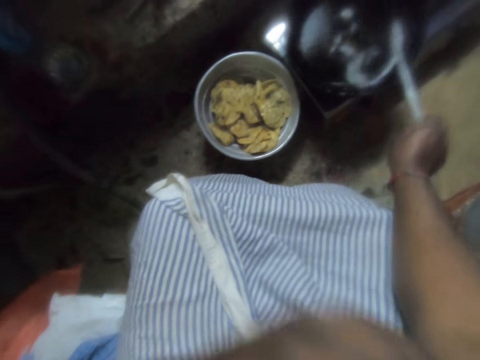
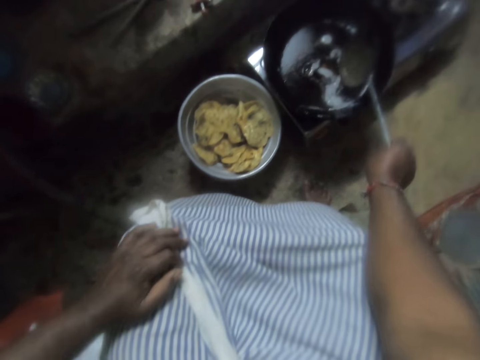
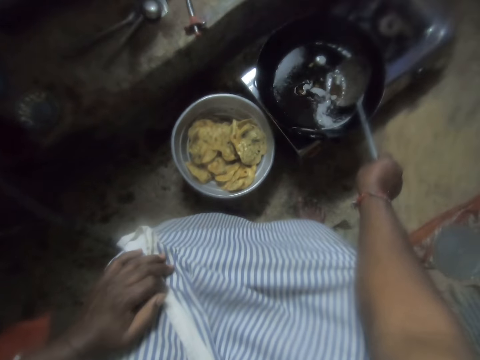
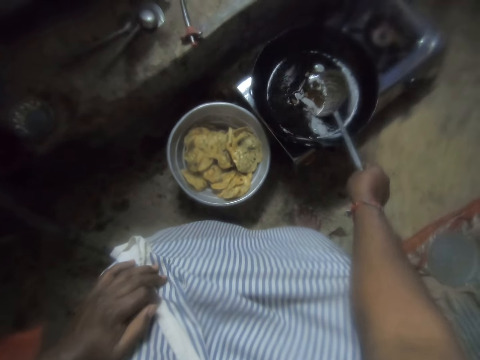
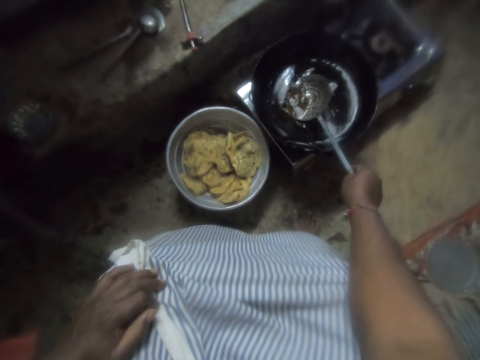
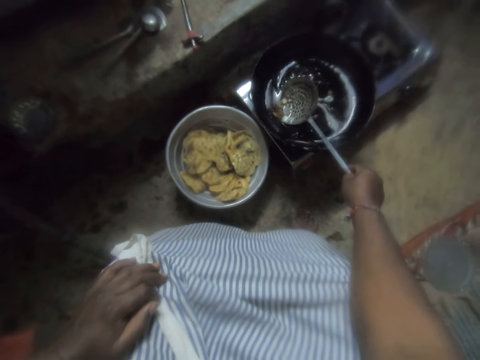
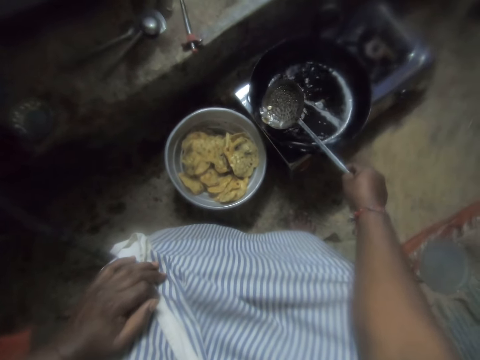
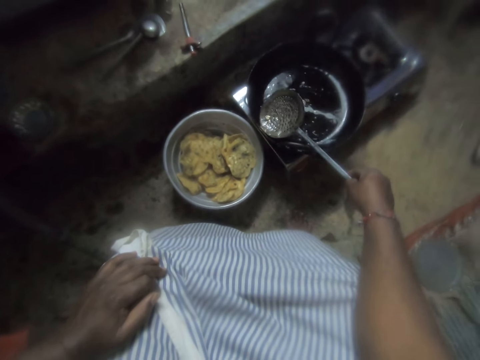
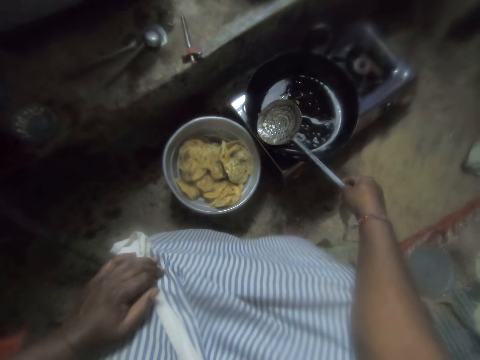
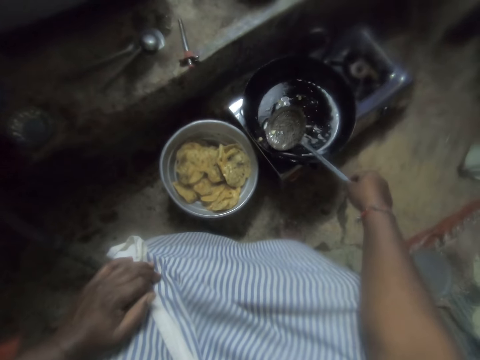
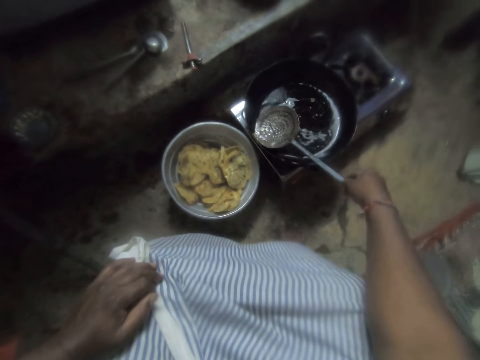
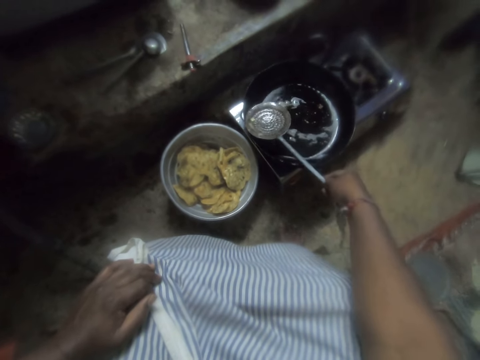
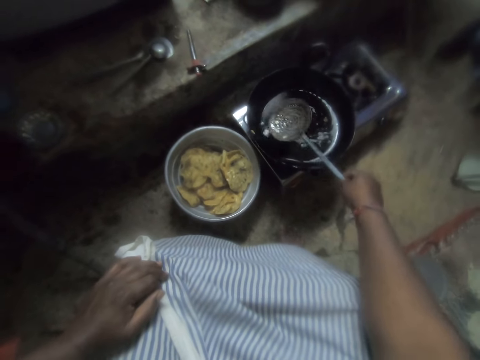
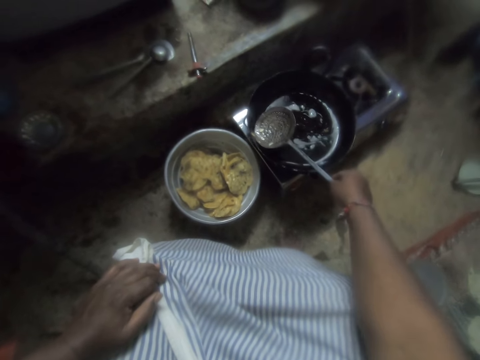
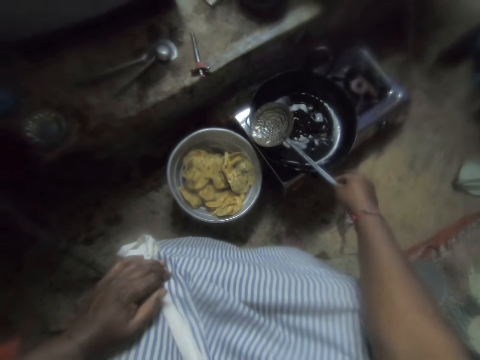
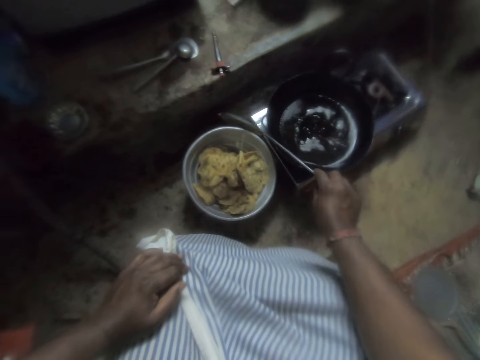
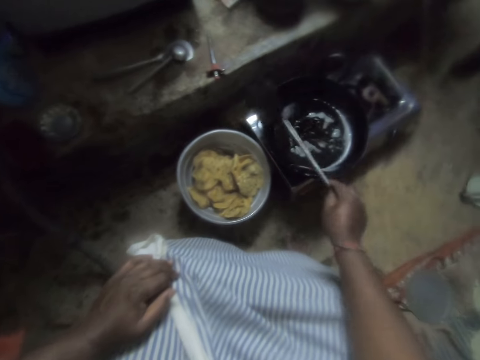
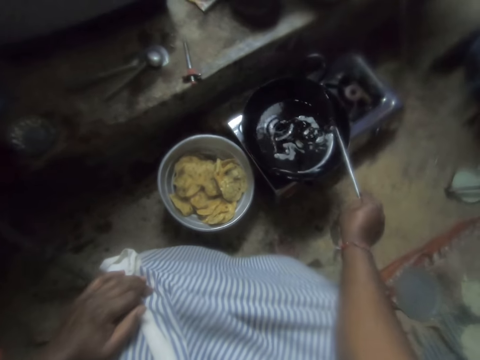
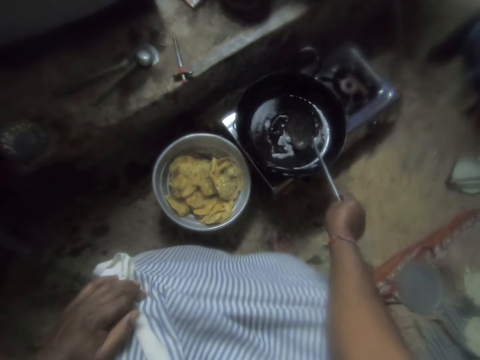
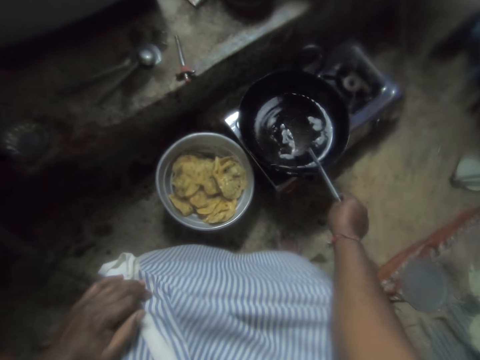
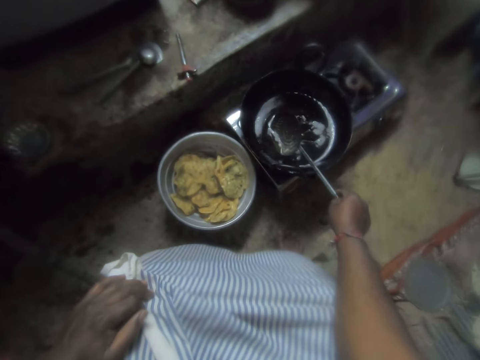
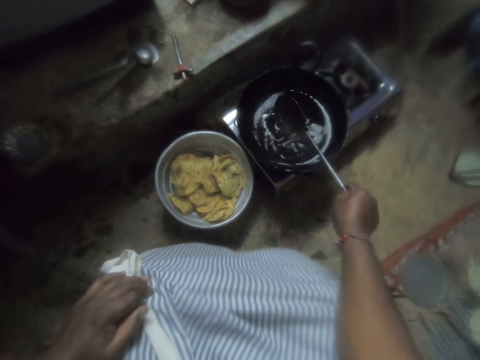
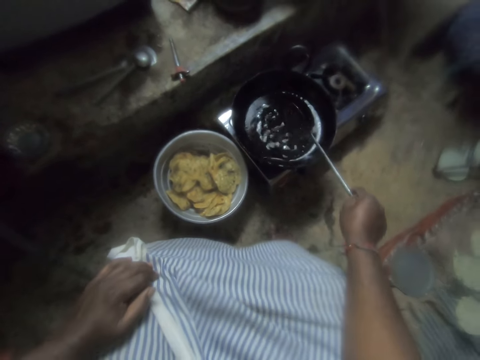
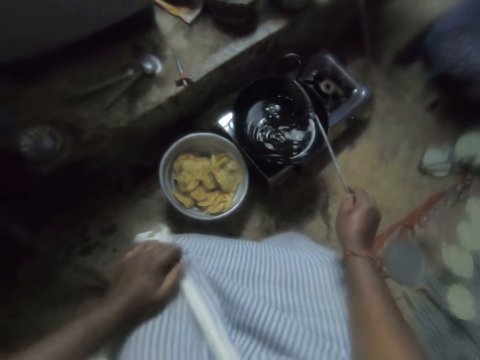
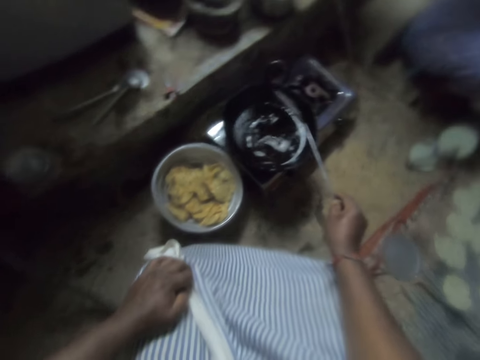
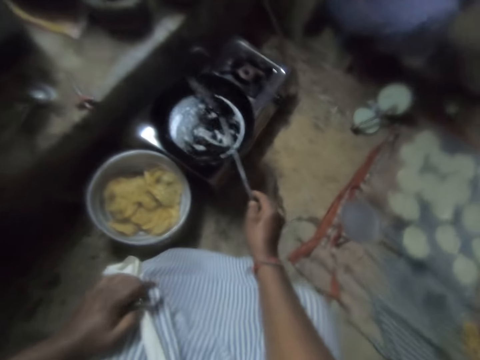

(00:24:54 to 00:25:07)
The camera wearer puts down her hand. She sieves oil in the frying pan with the skimmer. She takes the pastry in the cooking oil. She puts the pastry in the basin. She sieves the oil in the frying pan with the skimmer again.

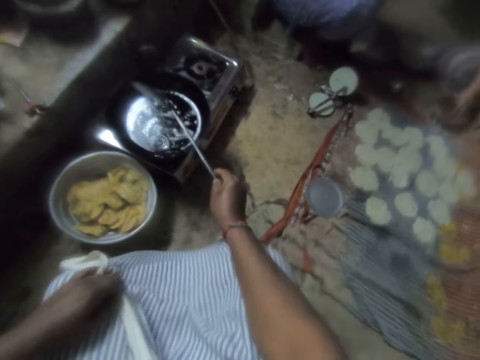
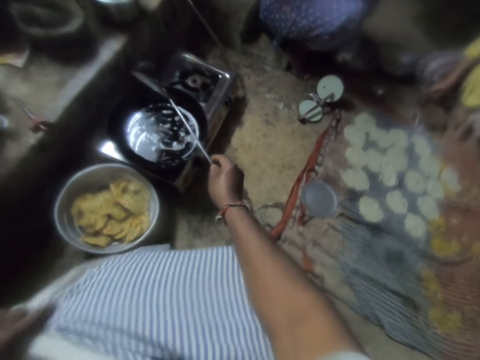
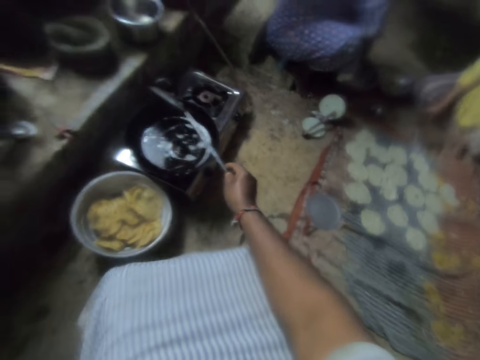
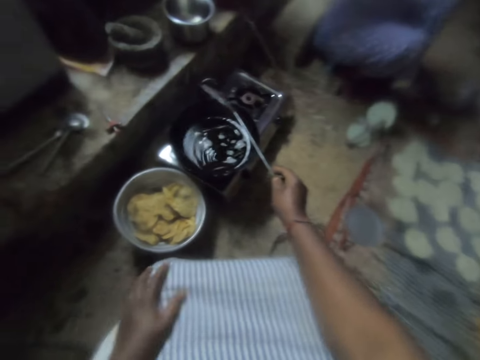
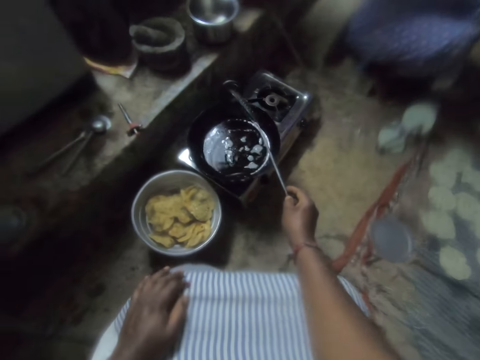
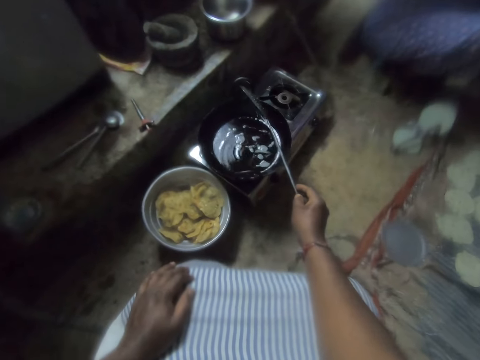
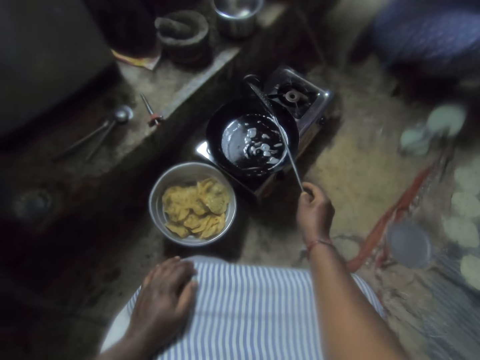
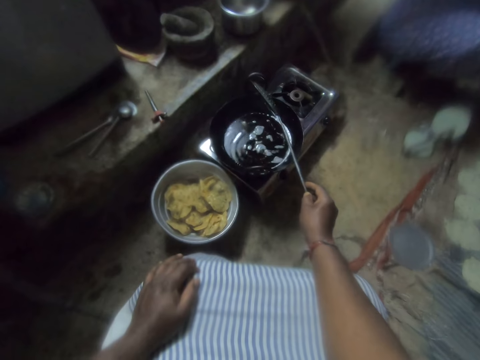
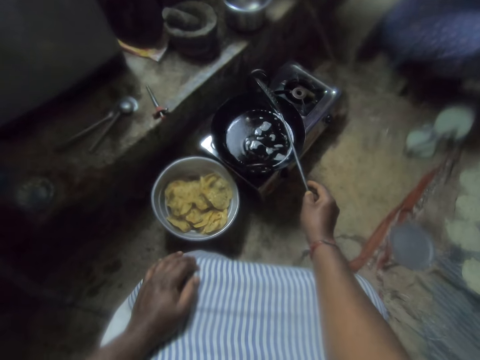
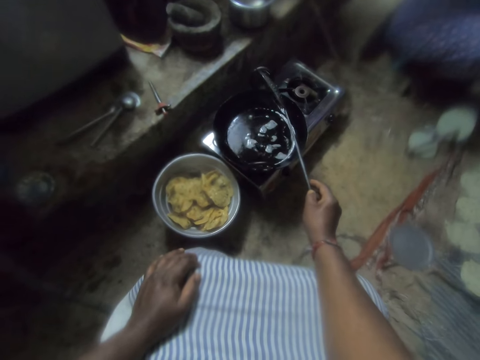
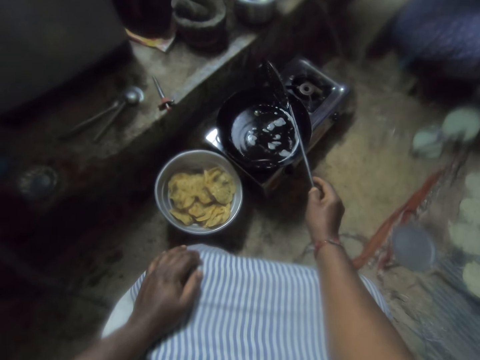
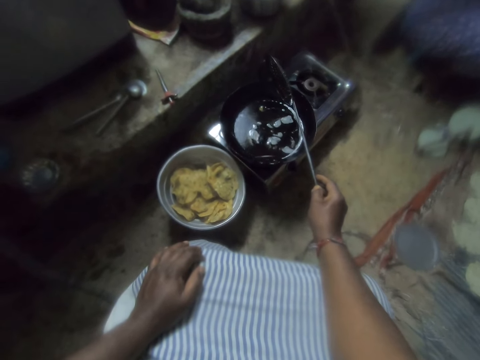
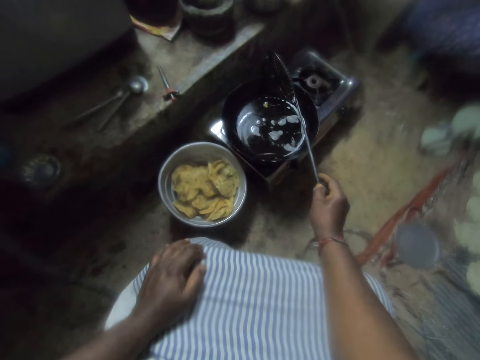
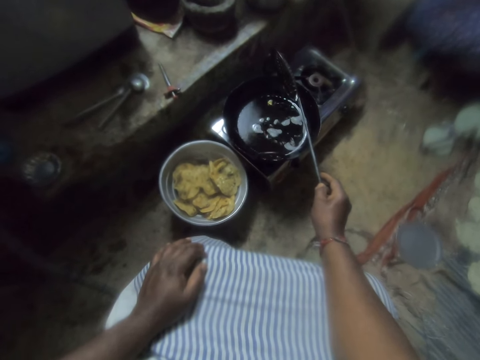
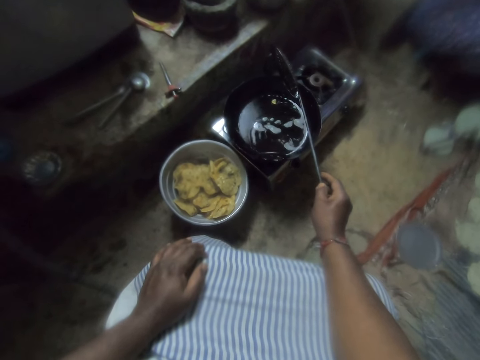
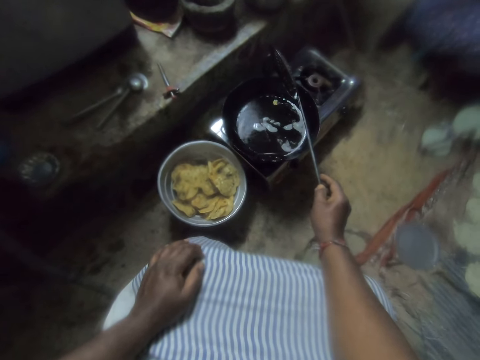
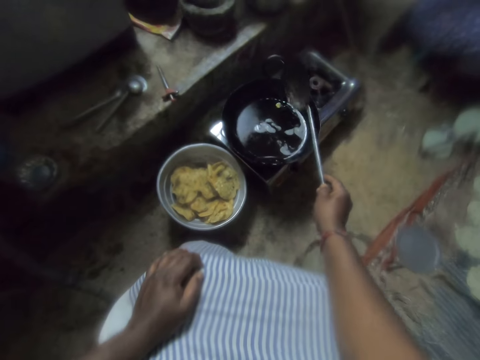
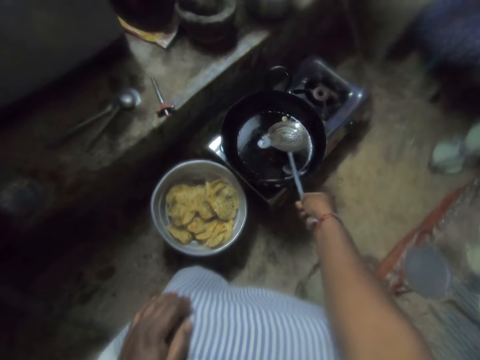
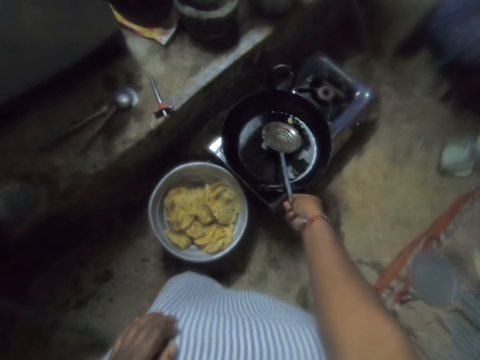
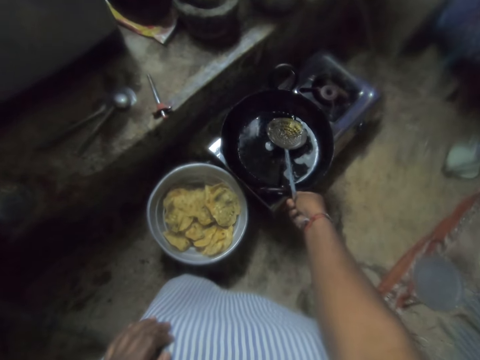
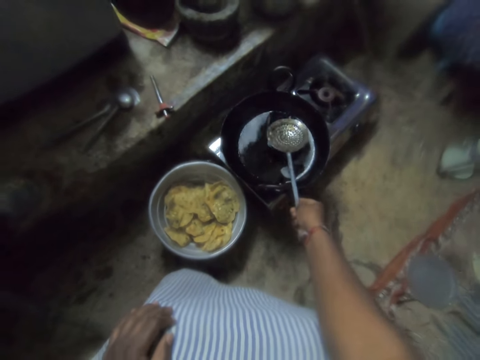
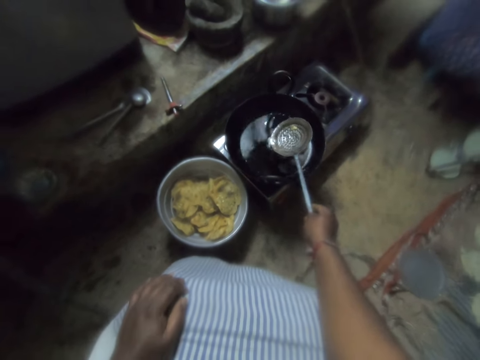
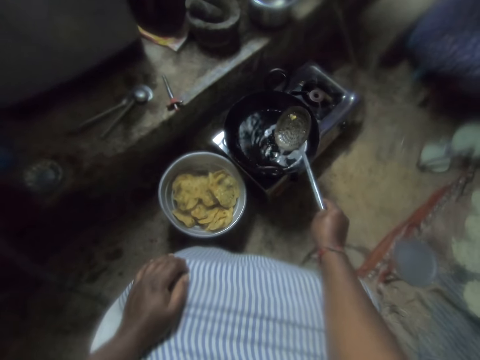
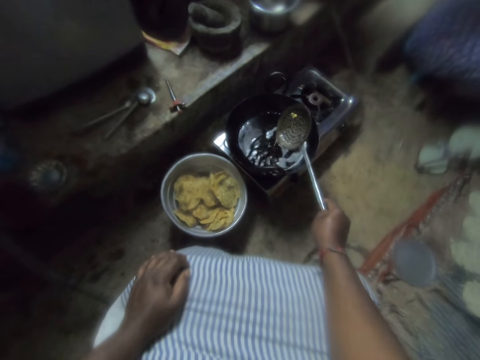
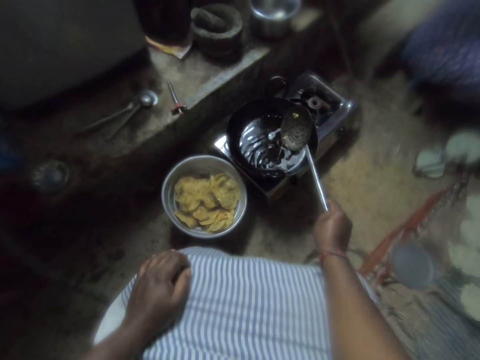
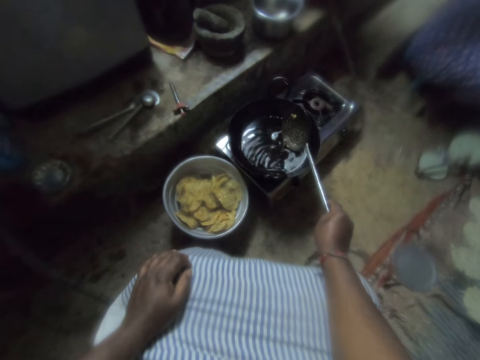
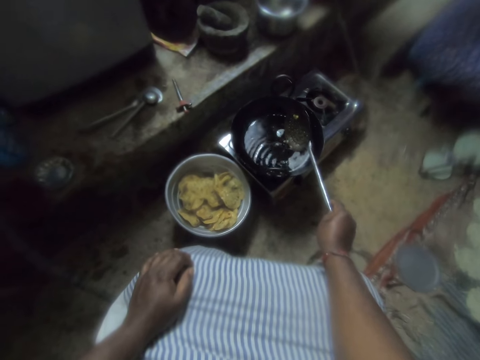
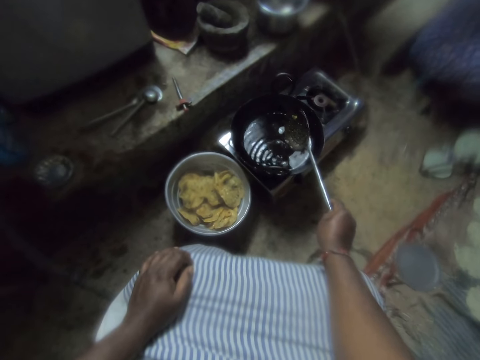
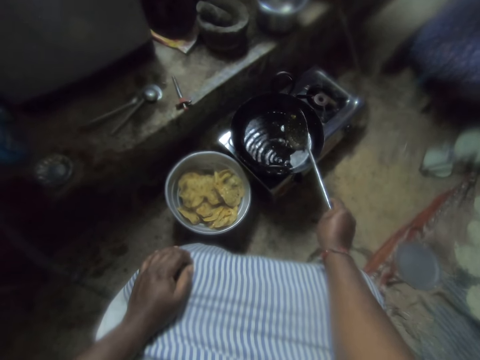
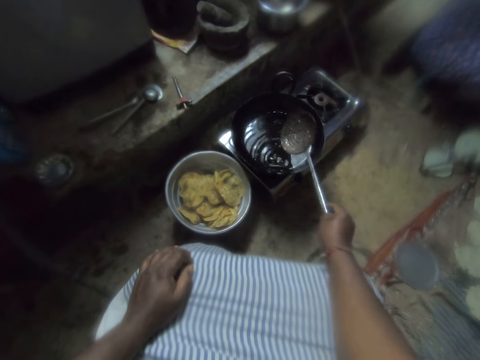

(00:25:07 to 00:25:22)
A man appears. The camera wearer looks at the cooking oil. They take the oil with the spoon. They sieve the oil in the frying pan with the skimmer. They pour the oil in the frying pan.
